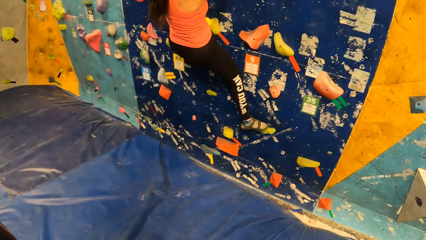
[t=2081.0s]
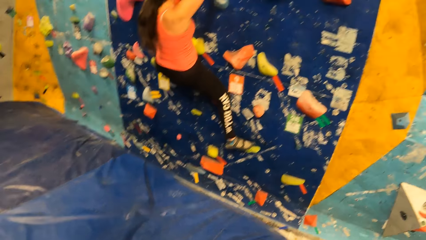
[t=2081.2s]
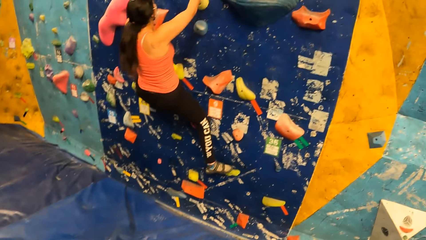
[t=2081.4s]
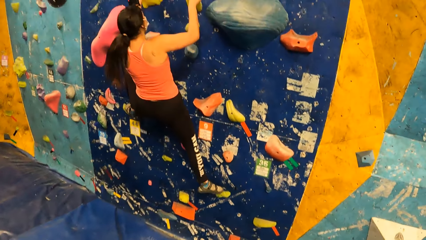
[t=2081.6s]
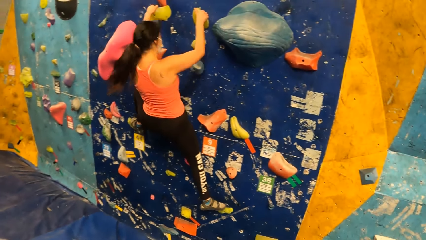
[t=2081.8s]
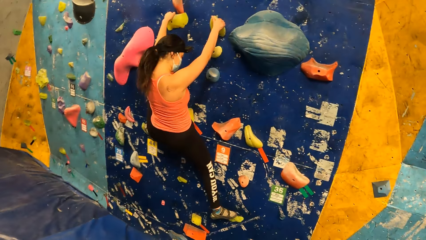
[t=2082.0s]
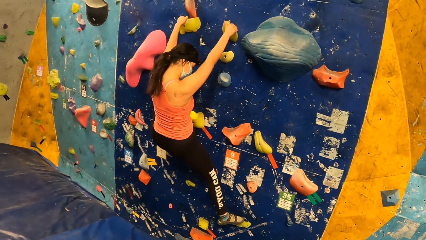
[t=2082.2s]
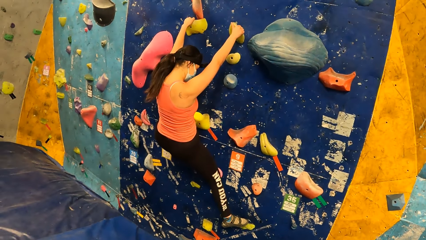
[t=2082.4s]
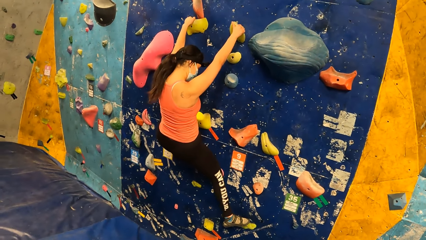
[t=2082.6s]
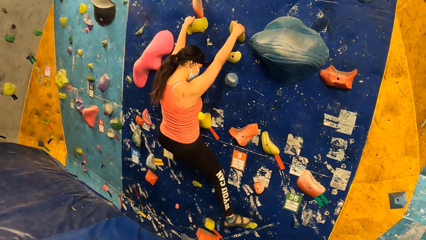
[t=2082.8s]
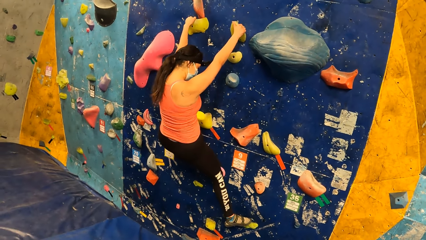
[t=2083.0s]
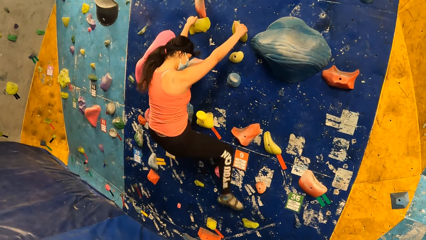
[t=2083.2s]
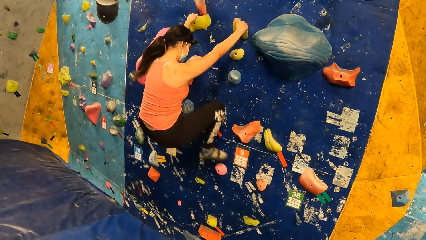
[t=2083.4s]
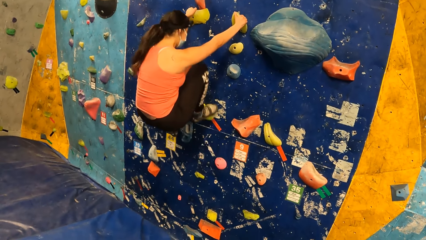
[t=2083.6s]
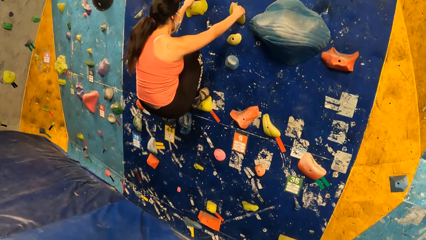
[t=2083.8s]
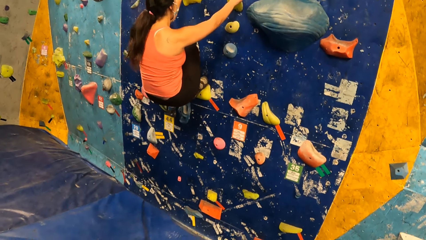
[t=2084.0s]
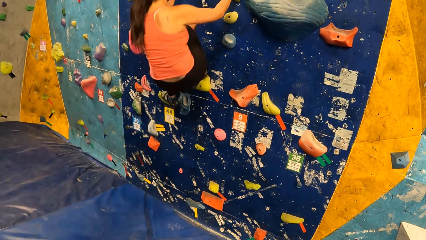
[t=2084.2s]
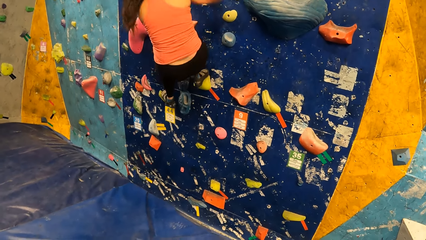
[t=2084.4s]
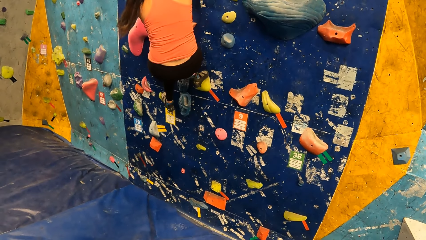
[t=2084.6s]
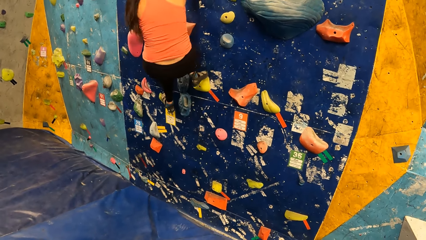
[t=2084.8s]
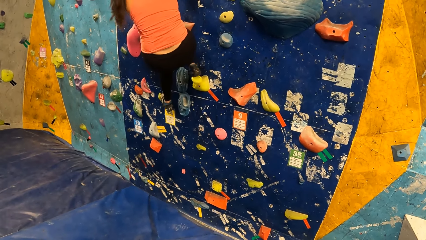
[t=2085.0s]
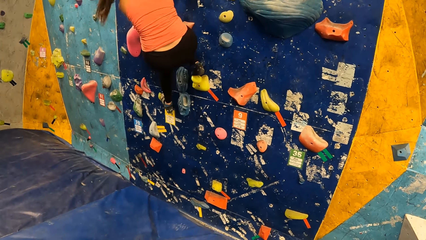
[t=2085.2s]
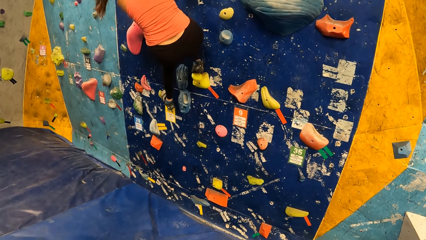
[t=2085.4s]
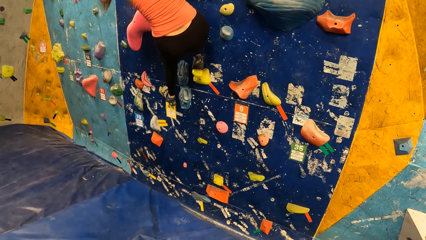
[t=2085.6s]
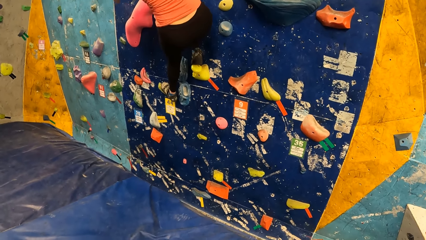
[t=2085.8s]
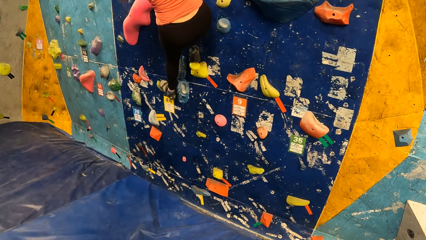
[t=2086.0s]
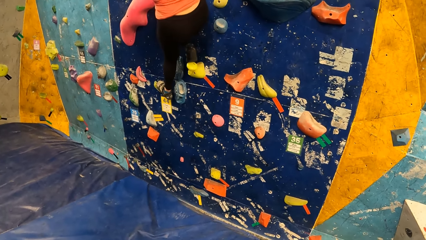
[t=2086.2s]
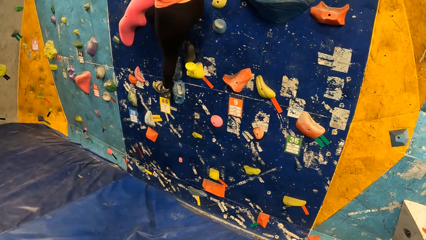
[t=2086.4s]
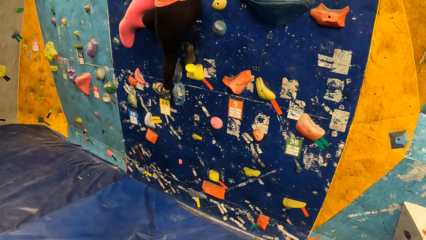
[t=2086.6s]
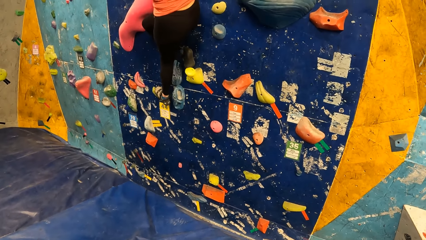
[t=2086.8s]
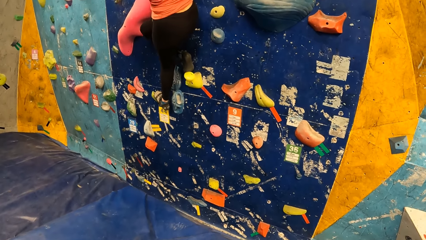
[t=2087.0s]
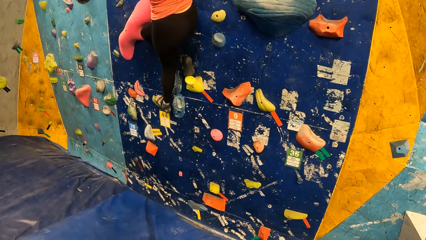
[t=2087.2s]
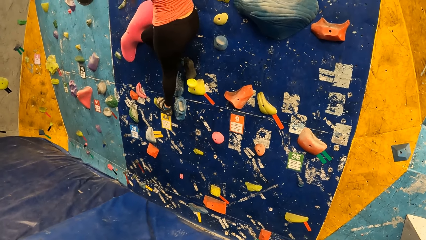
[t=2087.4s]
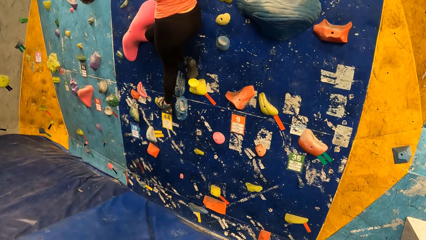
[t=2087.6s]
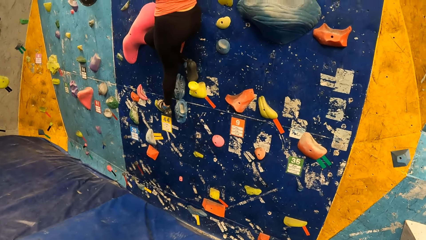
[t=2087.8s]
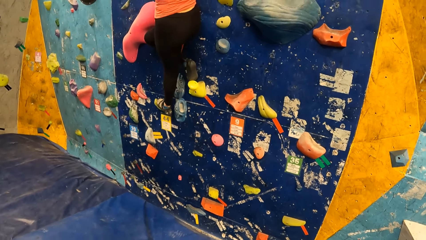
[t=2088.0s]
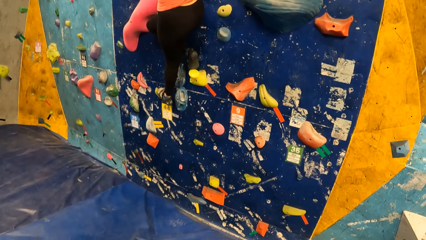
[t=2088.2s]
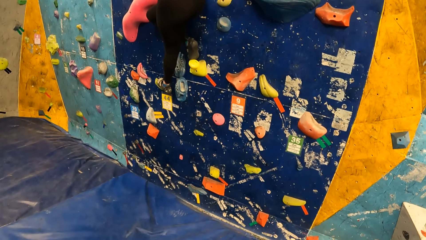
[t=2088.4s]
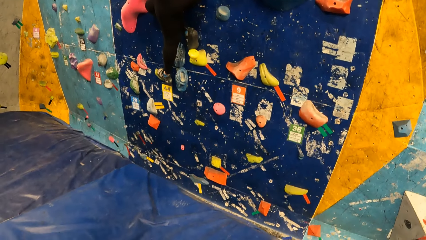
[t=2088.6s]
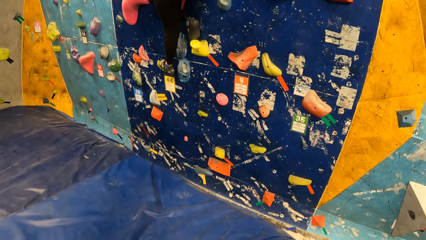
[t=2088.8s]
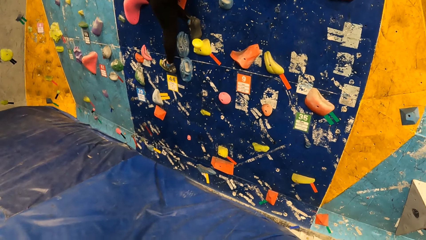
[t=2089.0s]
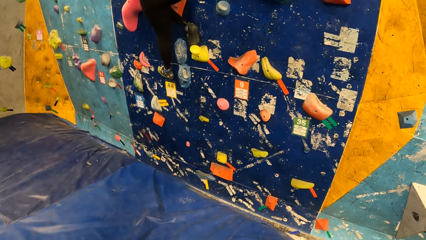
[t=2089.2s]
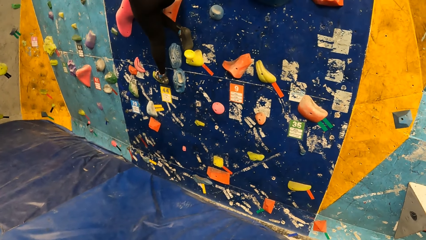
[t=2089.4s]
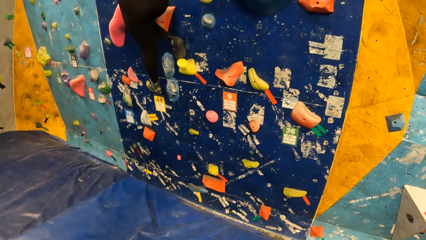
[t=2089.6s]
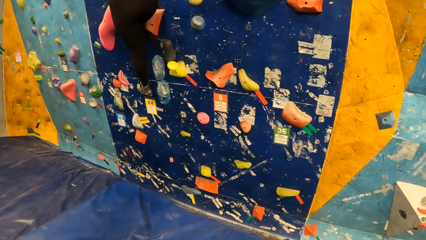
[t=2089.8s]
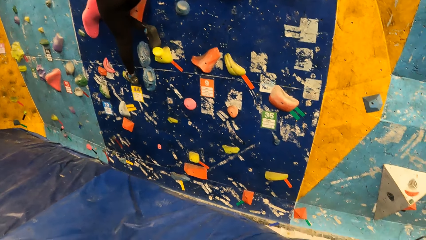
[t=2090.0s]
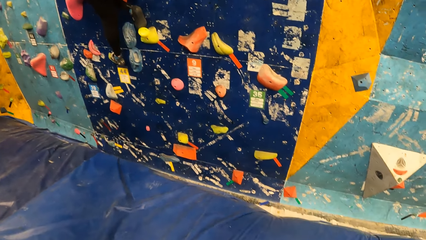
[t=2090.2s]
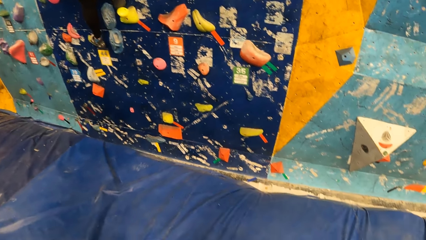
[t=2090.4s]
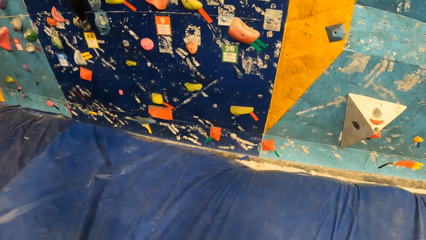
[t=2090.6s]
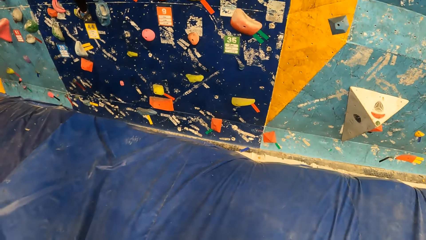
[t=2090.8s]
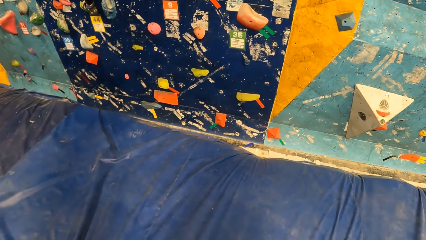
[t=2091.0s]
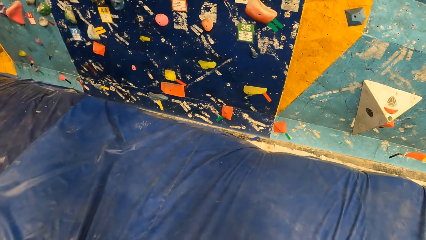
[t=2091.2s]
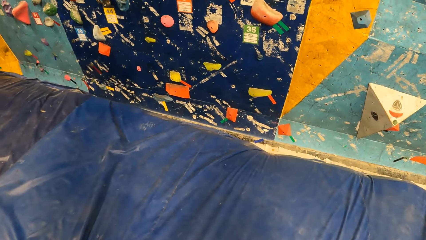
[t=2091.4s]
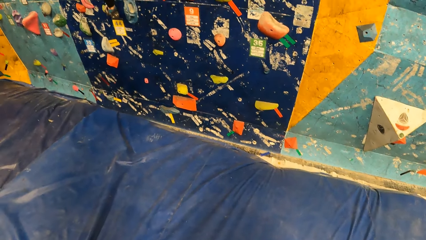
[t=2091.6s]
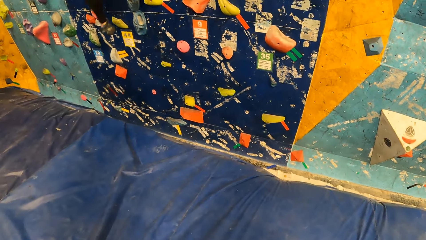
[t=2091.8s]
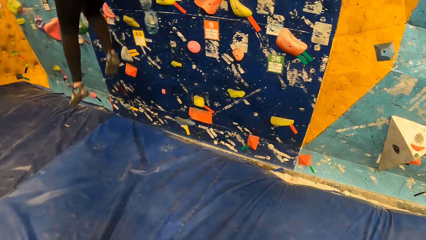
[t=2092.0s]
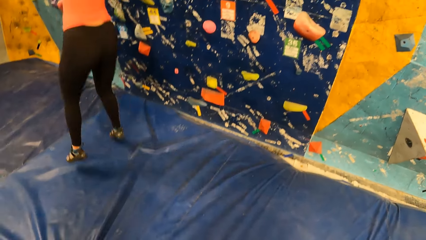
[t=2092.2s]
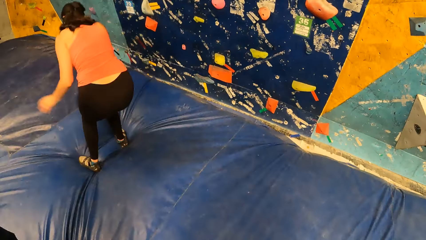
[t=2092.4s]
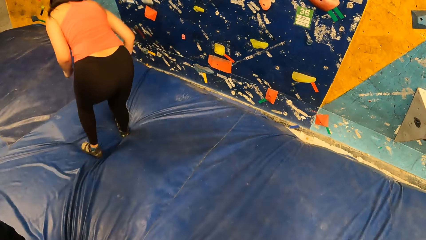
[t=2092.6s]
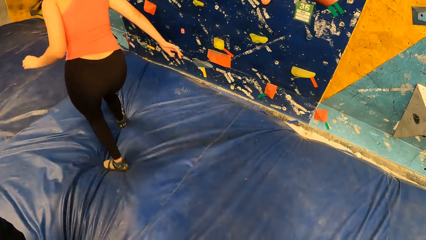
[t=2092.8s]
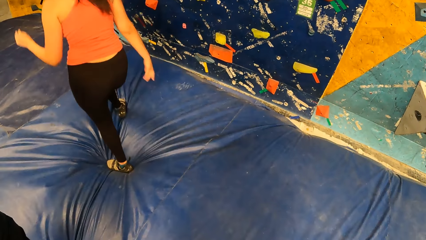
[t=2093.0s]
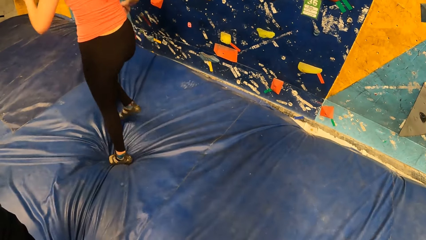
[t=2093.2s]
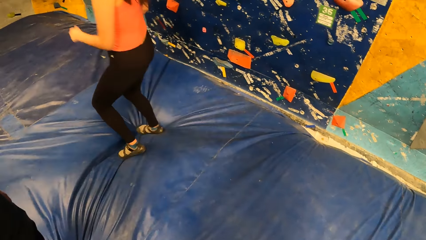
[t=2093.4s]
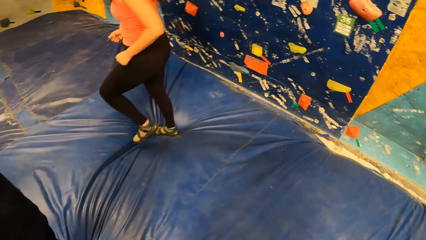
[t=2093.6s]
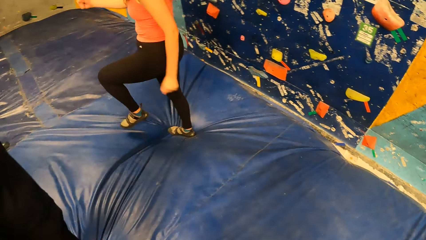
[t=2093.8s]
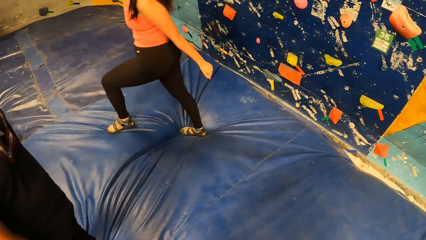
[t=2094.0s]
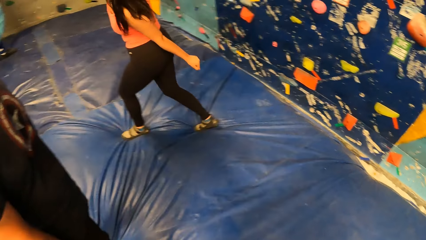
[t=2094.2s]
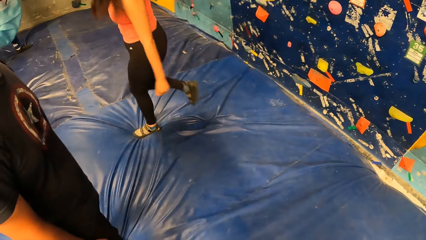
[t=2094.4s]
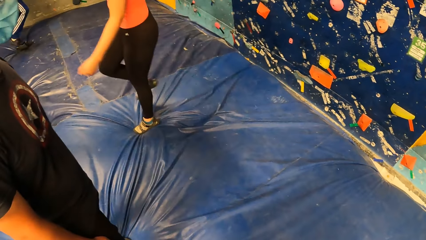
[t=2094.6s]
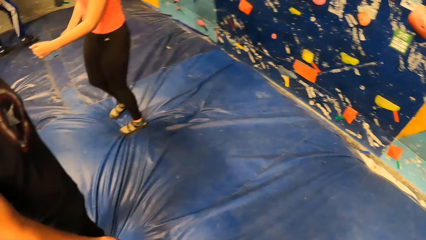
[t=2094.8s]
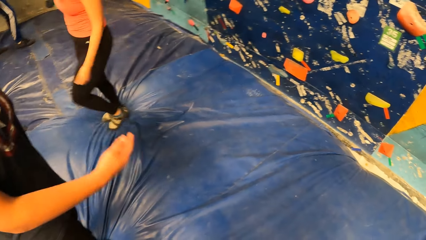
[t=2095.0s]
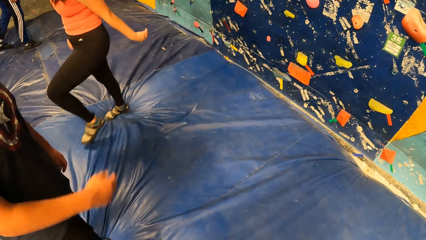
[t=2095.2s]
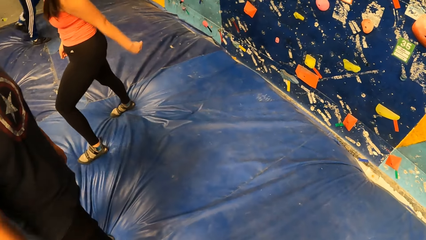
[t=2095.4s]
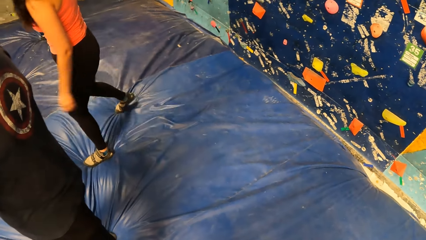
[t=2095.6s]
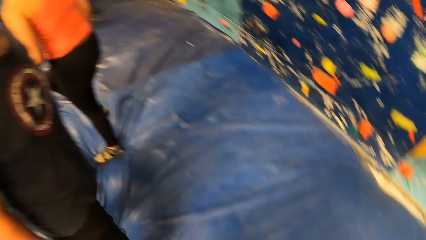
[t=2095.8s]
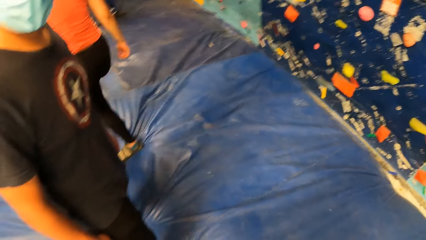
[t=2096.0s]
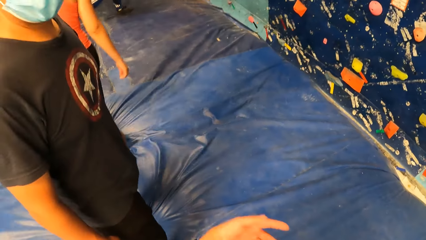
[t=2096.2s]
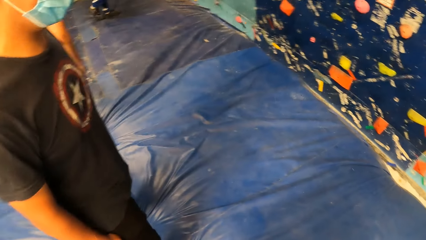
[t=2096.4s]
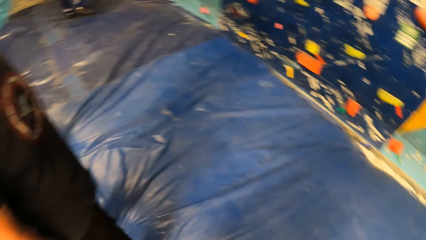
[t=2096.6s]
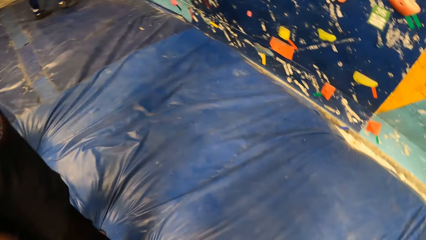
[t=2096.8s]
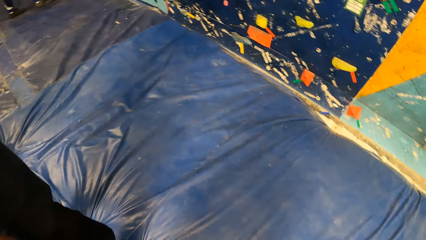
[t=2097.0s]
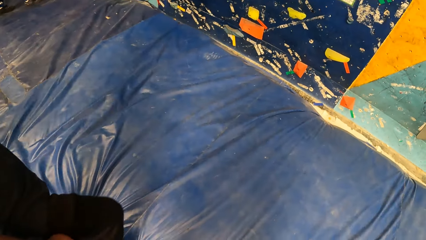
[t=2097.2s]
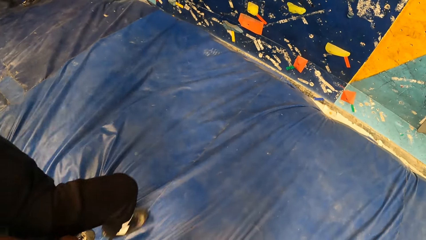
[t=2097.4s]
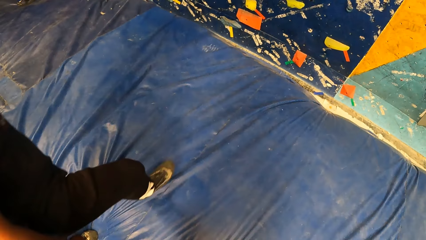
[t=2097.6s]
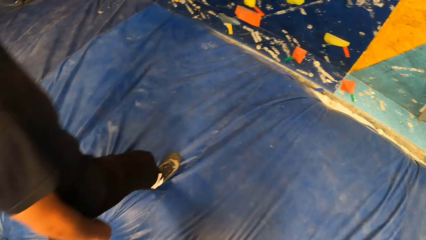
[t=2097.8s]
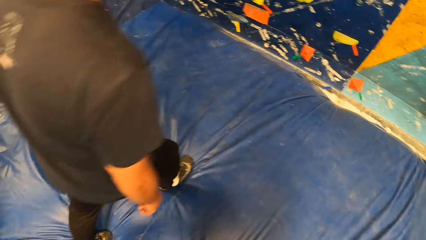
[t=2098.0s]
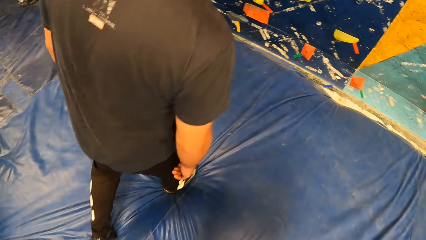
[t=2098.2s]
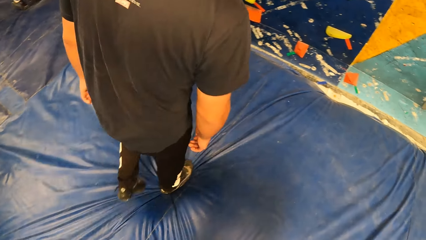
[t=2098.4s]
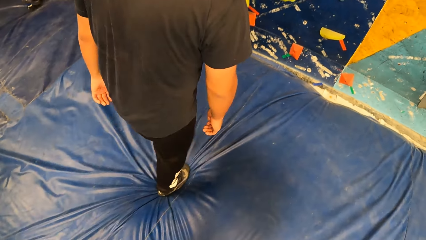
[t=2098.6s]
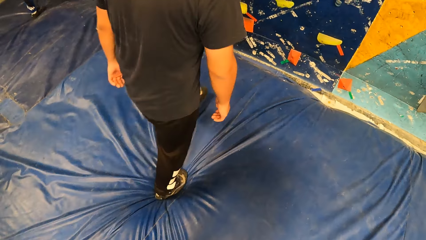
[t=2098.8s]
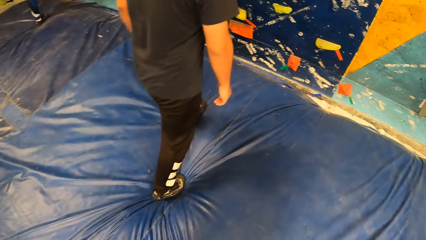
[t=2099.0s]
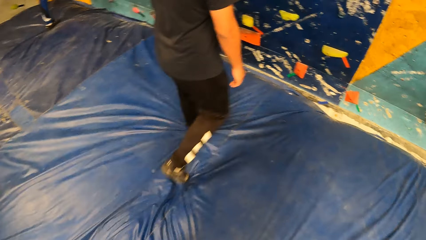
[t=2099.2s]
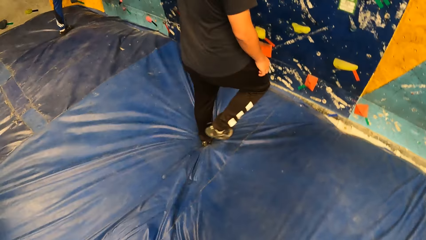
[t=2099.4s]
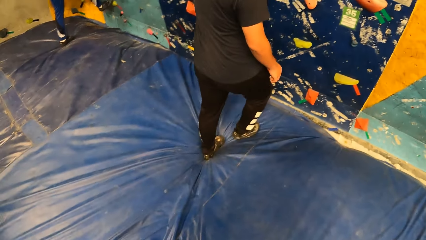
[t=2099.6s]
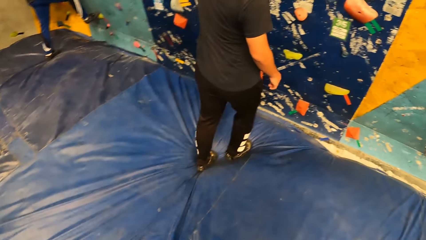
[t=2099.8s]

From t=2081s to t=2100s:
The woman jumps to the crash pad with both legs and walks away from the bouldering wall. The camera wearer interacts with the man at the sports complex. Someone moves closer to the wall.
